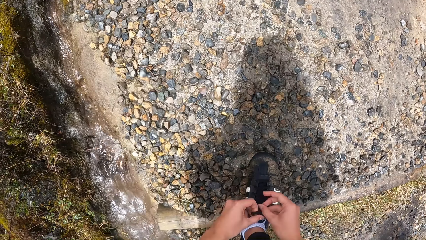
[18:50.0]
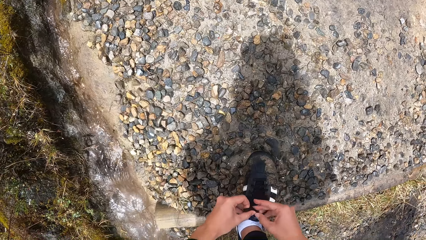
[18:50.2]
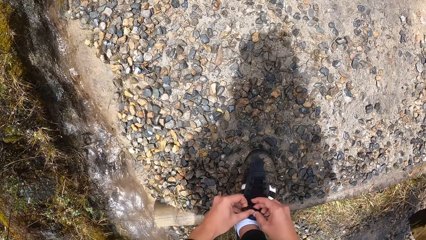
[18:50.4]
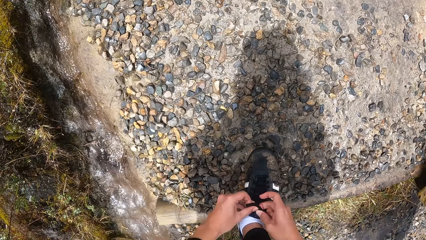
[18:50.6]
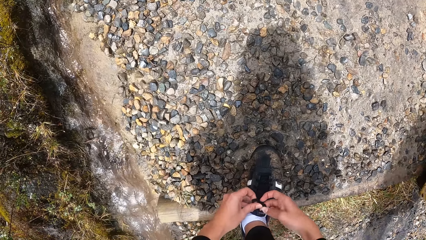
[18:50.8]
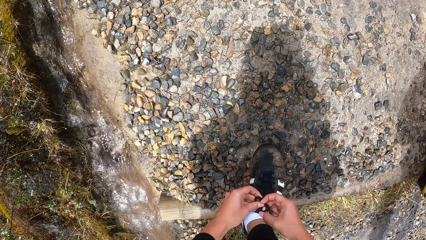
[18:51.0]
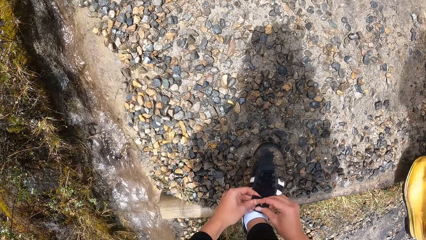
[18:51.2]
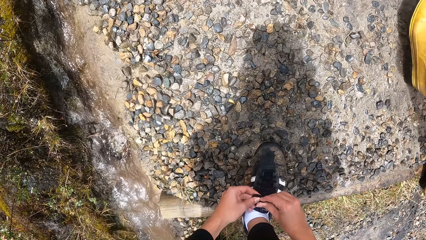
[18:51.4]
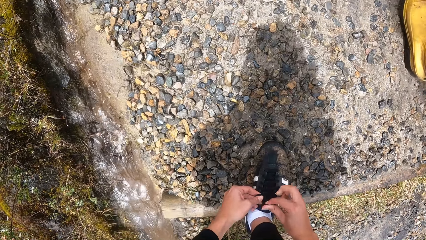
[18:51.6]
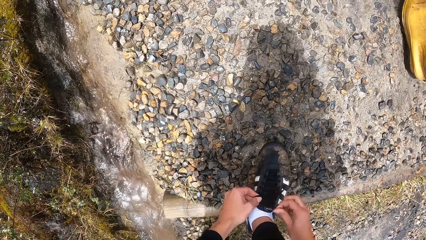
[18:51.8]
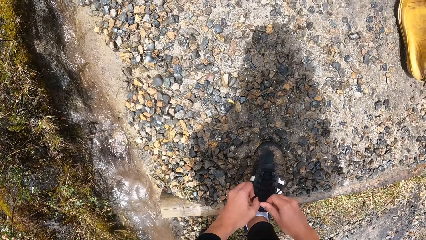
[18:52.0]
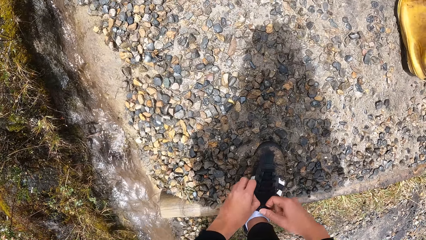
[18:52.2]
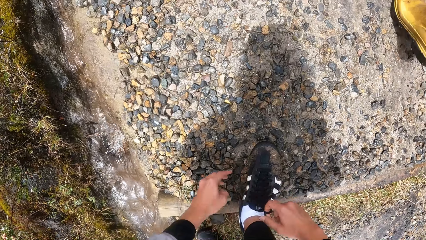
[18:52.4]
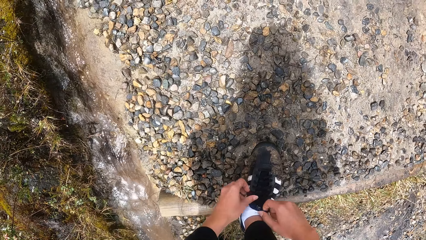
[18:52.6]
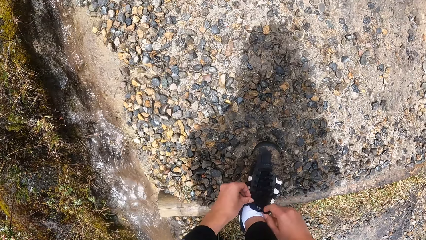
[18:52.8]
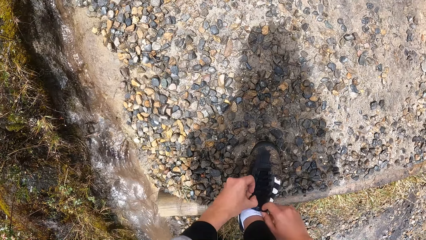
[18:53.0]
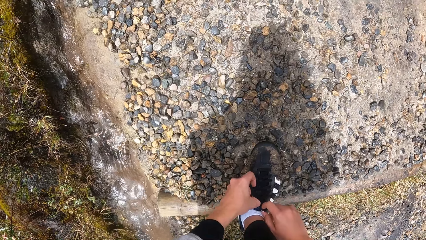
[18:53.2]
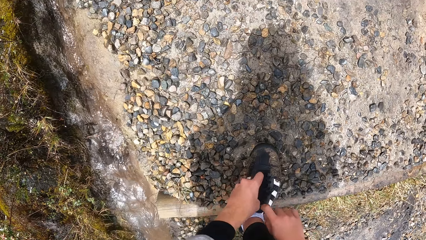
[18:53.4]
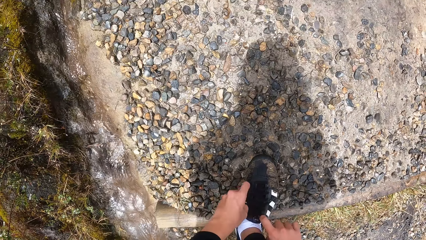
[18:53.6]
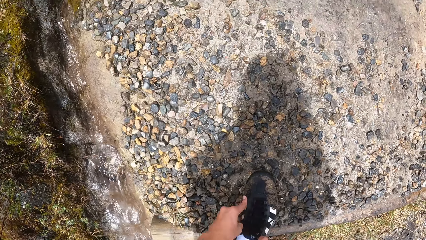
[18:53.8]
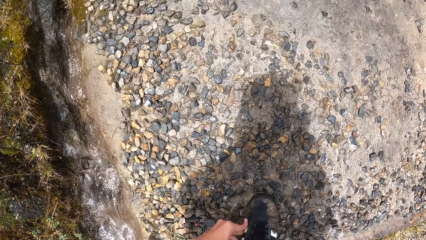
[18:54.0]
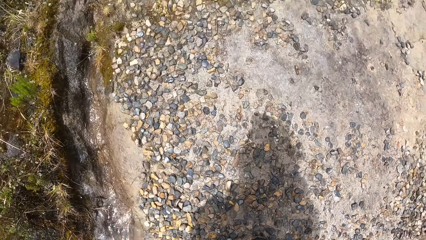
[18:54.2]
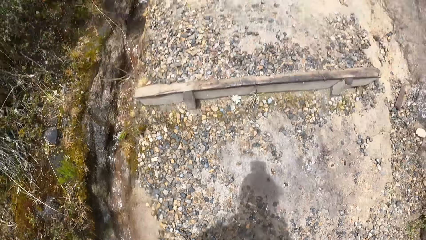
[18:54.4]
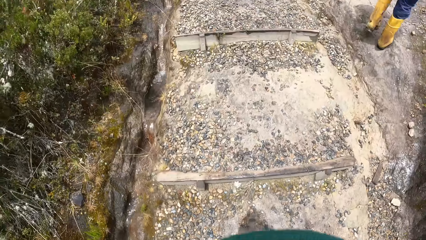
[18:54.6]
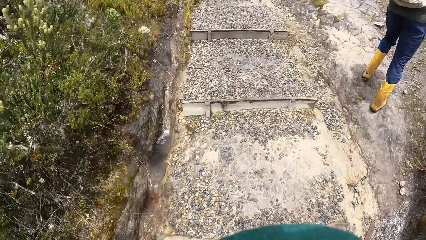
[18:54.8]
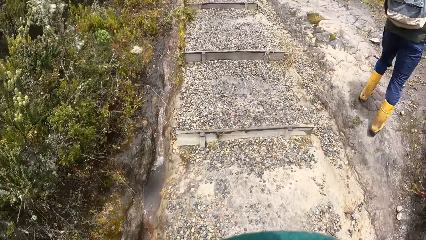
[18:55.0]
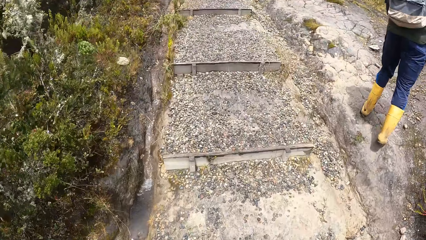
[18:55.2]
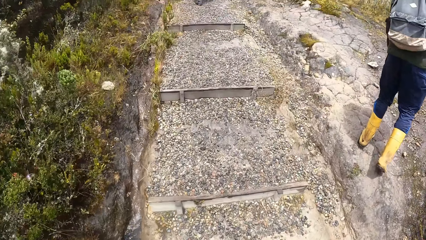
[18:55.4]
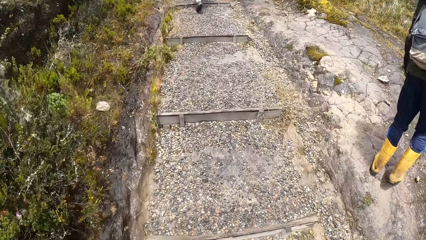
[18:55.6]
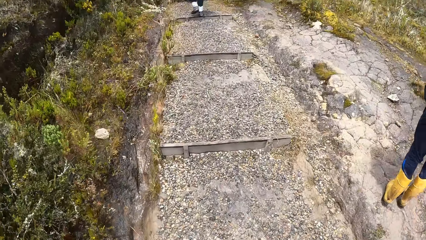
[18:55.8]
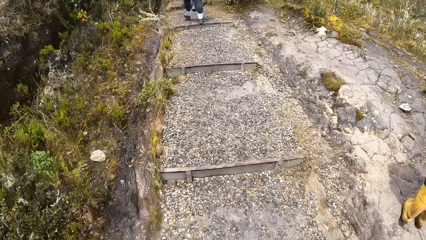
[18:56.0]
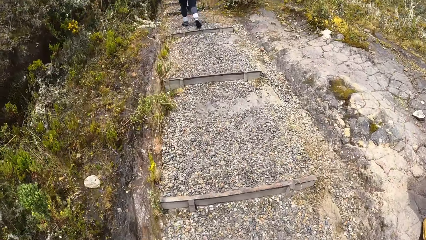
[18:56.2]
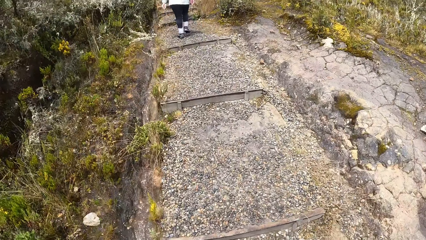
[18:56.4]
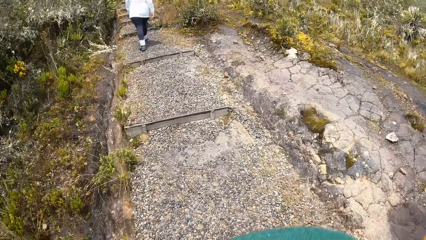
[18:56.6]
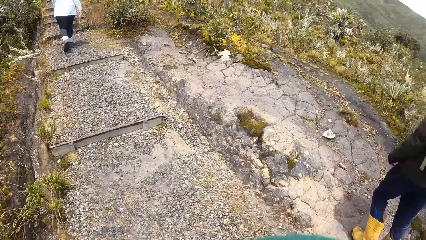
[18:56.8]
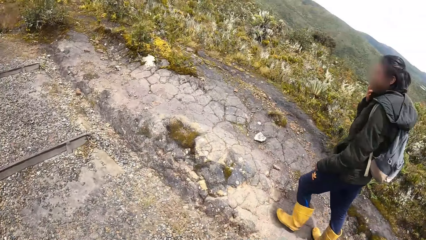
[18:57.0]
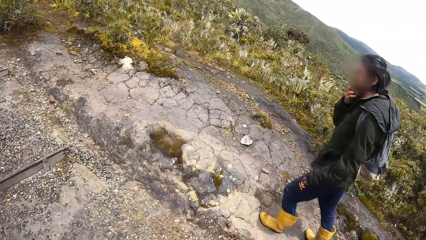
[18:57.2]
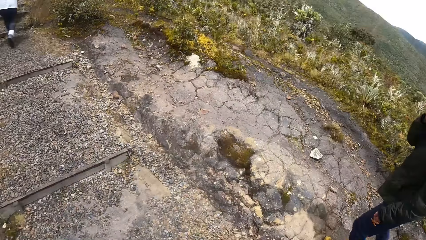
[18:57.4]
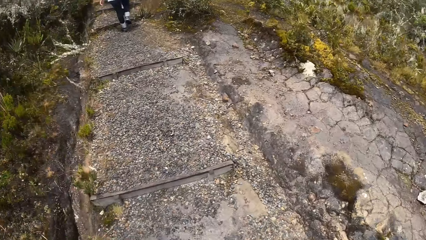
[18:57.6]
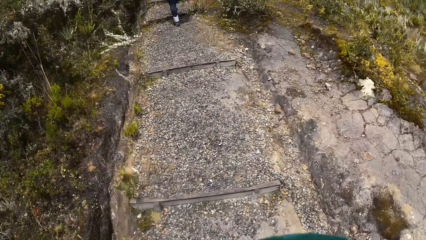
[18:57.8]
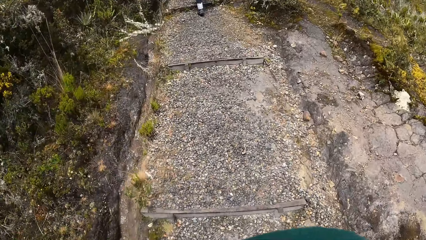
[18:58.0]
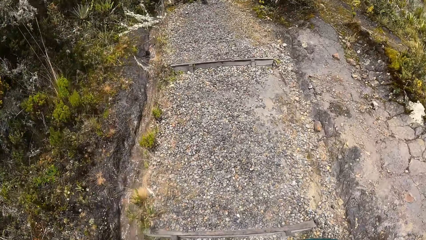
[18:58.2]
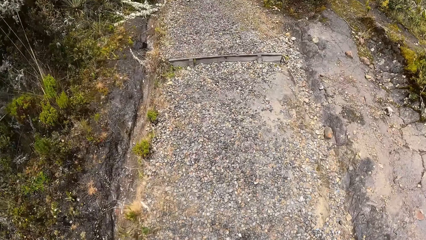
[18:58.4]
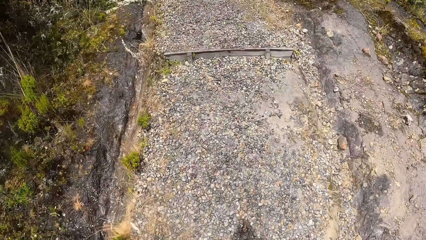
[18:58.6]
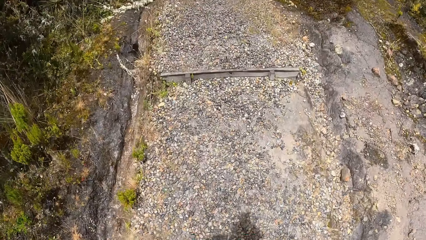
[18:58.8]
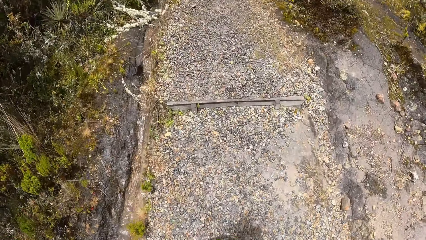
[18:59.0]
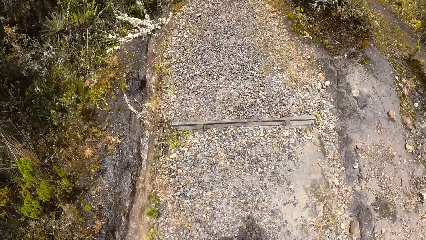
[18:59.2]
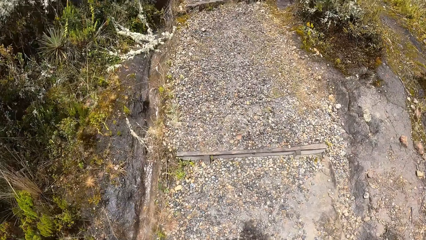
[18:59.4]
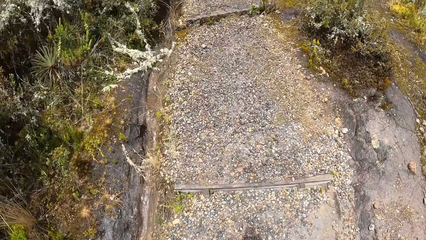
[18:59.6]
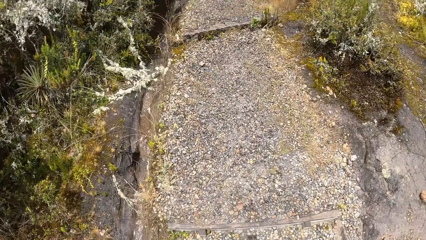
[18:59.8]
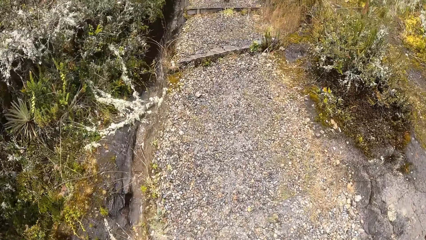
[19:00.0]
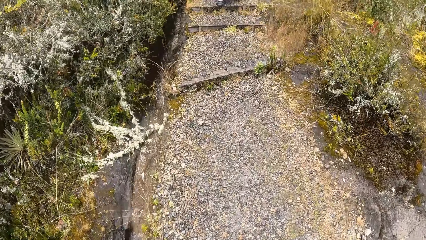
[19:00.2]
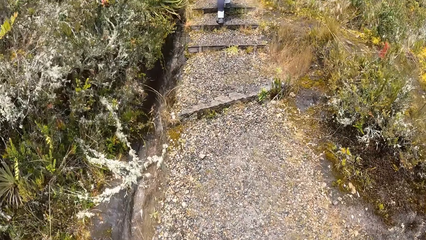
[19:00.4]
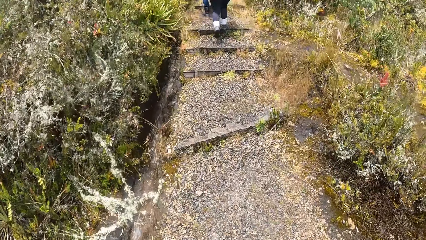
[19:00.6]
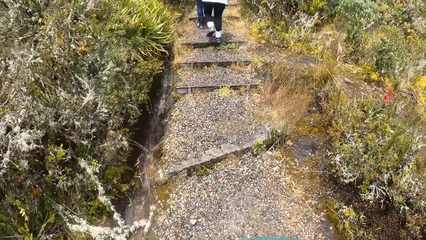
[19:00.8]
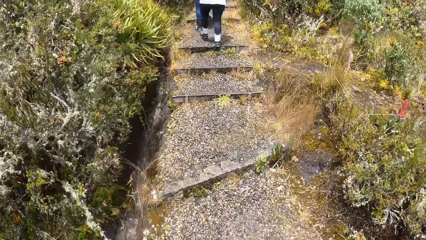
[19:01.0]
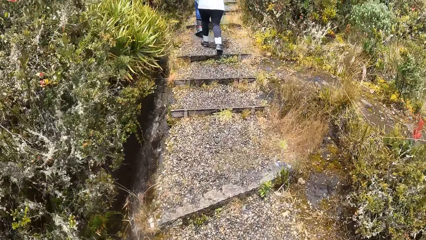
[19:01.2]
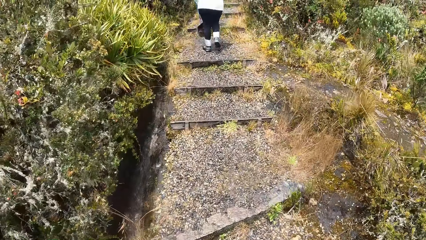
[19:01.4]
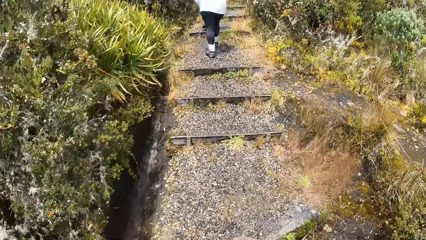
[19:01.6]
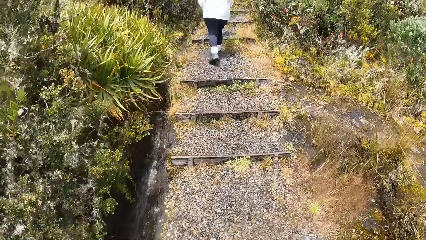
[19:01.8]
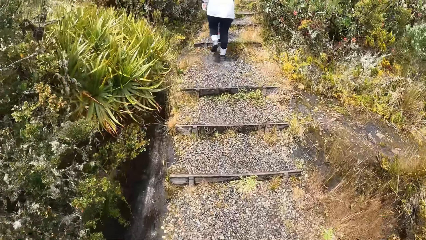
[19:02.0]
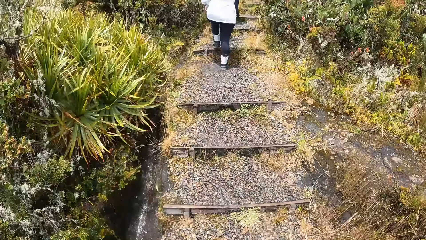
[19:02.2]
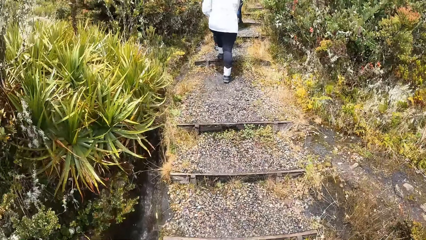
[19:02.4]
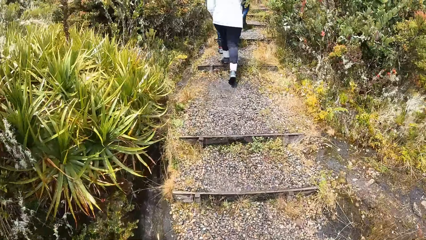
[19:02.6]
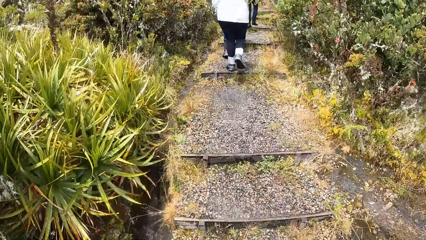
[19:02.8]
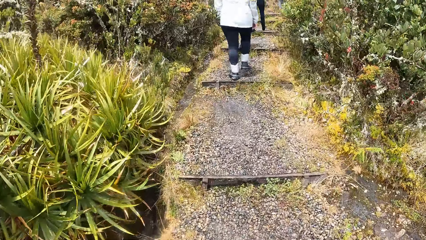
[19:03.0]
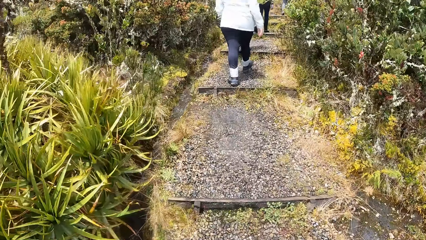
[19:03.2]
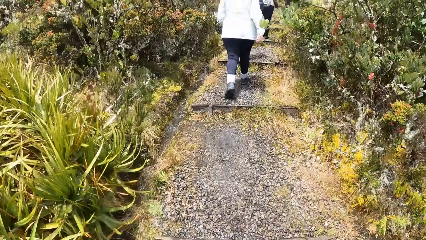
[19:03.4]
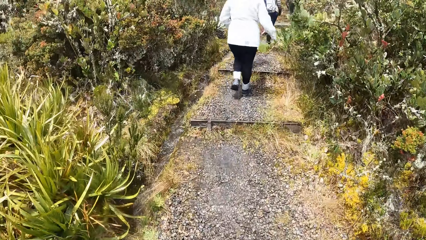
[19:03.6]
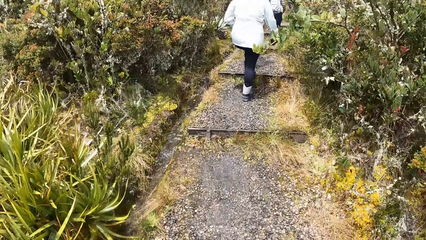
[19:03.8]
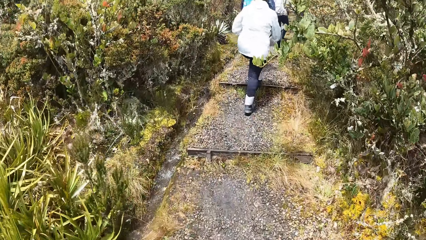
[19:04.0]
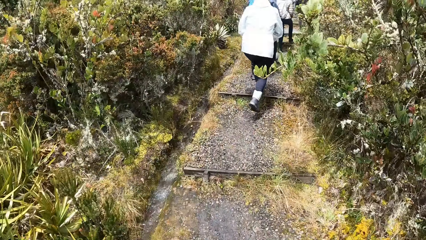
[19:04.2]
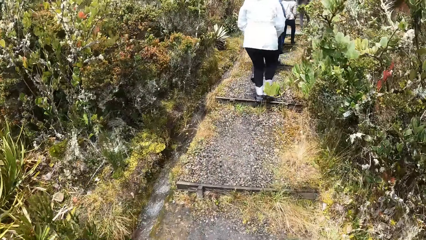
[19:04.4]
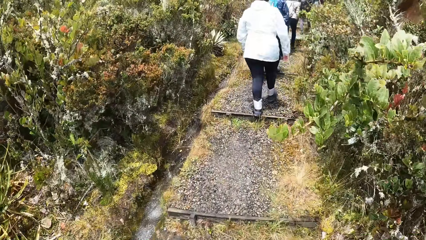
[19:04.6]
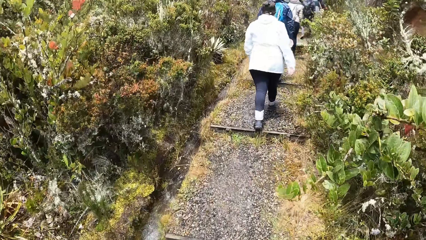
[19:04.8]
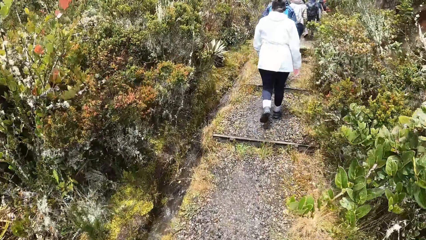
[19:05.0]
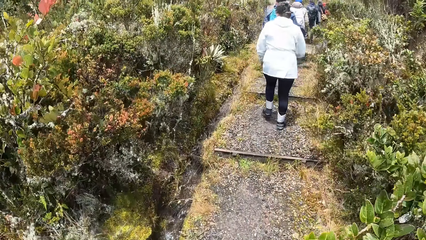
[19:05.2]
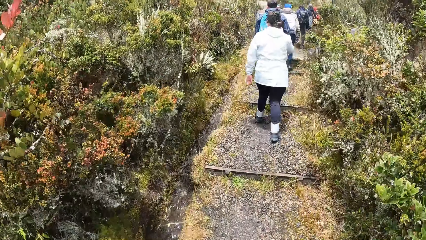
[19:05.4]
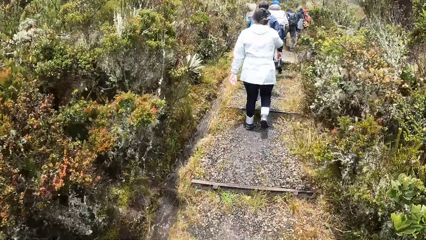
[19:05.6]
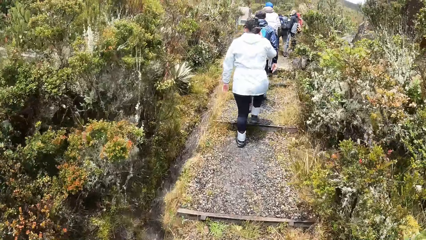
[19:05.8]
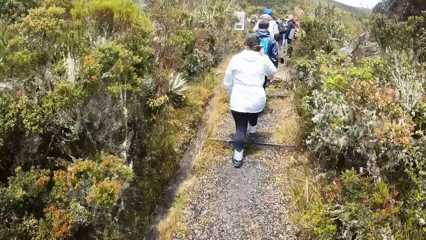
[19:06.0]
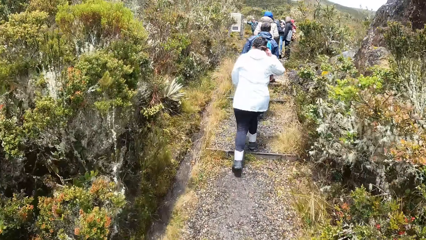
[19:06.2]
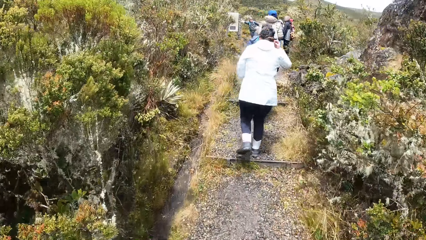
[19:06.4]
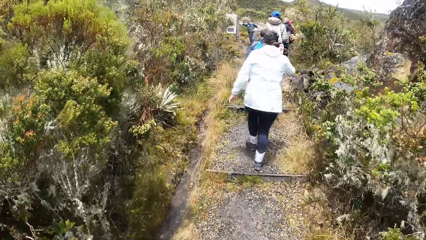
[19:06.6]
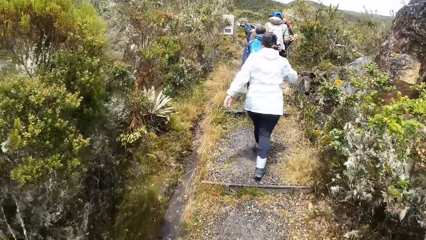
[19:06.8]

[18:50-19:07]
The camera wearer climbs up the stairs. They look at the right. They climb up the stairs. They look forward.
